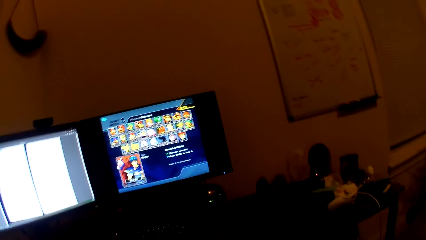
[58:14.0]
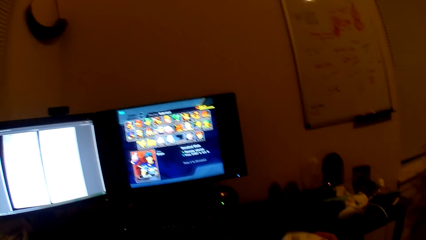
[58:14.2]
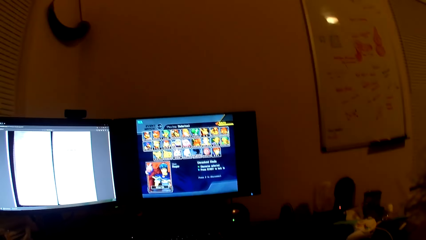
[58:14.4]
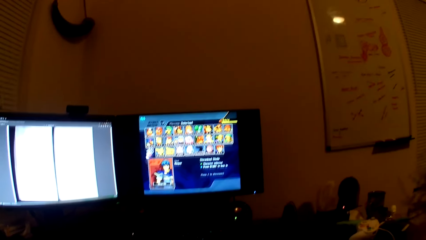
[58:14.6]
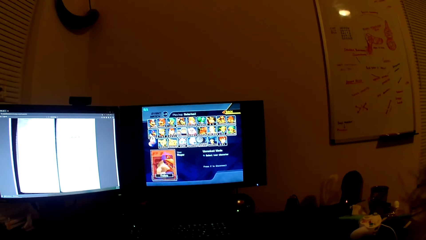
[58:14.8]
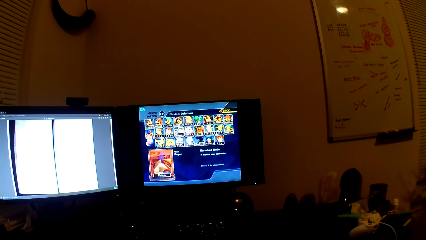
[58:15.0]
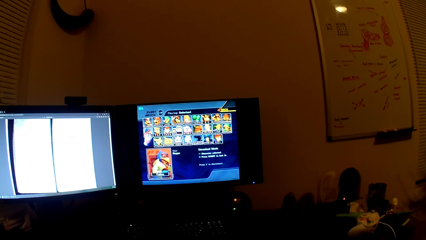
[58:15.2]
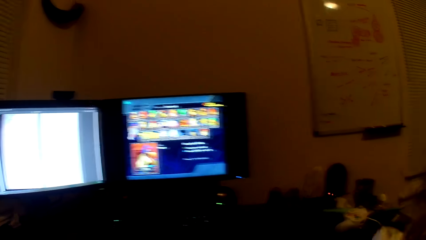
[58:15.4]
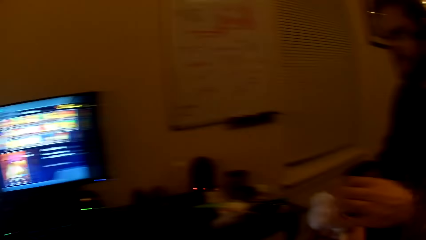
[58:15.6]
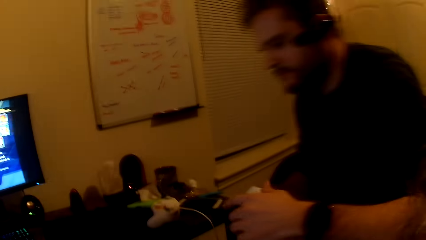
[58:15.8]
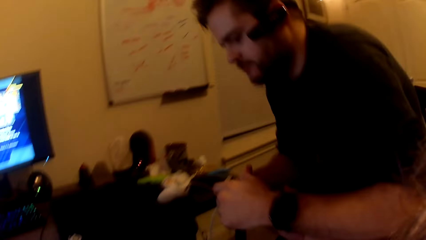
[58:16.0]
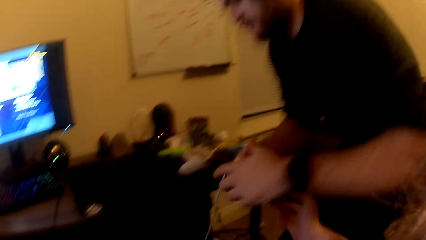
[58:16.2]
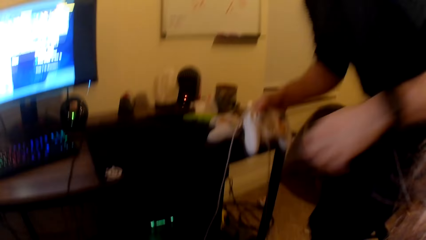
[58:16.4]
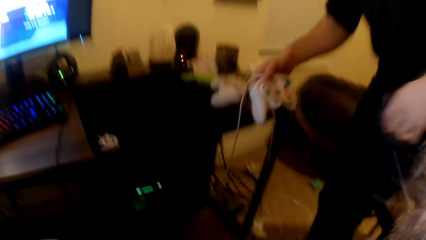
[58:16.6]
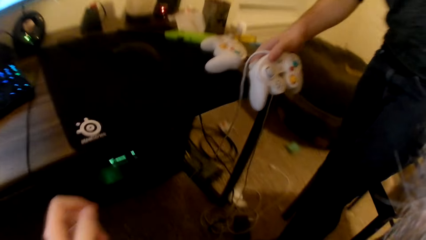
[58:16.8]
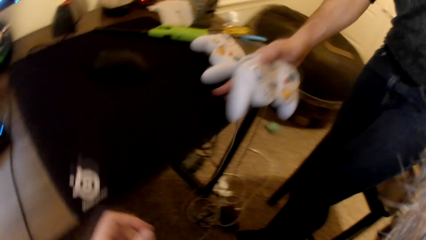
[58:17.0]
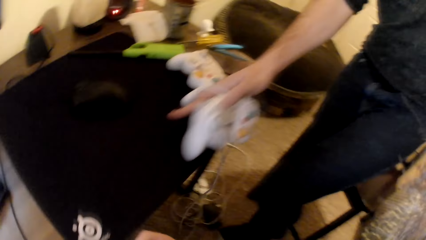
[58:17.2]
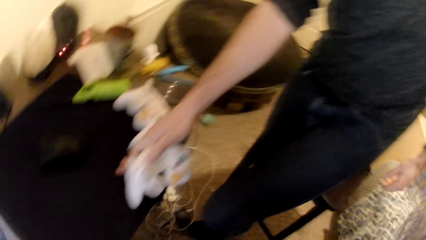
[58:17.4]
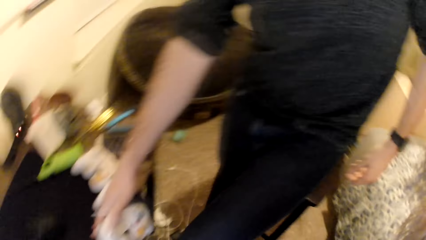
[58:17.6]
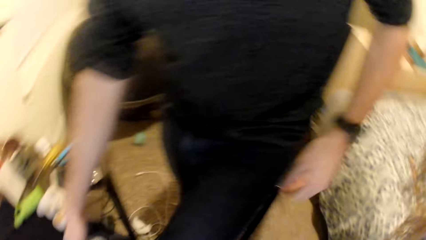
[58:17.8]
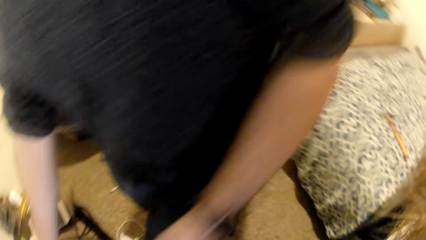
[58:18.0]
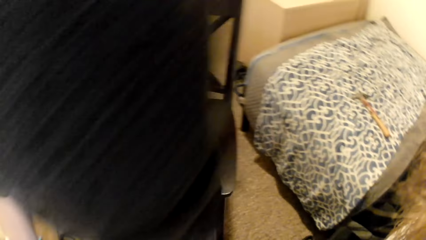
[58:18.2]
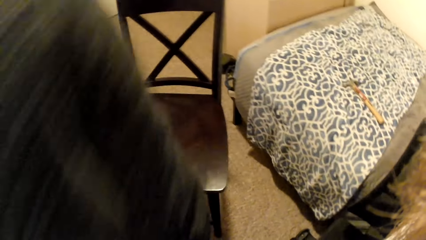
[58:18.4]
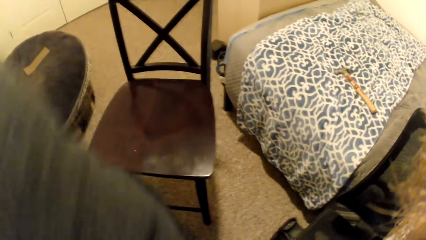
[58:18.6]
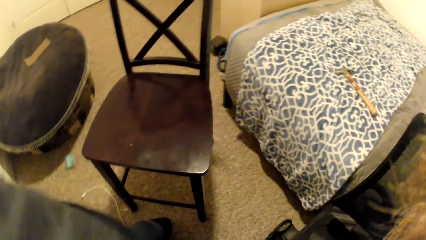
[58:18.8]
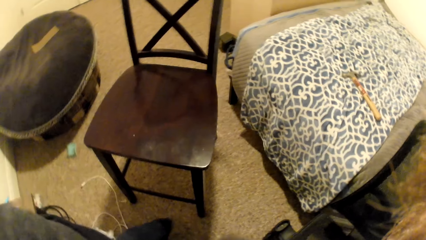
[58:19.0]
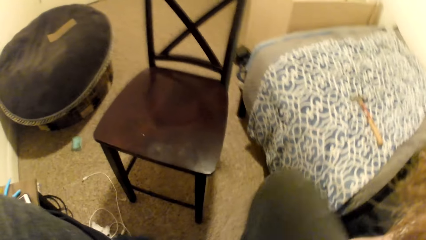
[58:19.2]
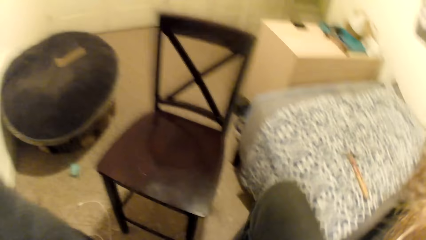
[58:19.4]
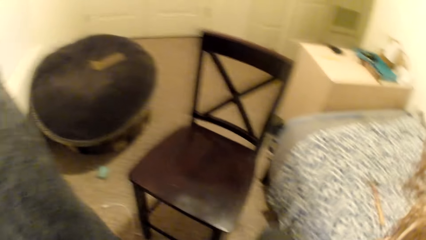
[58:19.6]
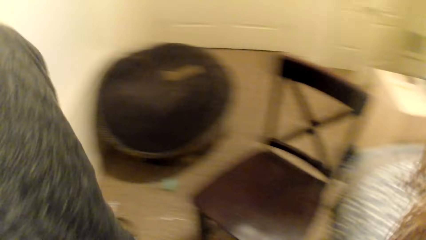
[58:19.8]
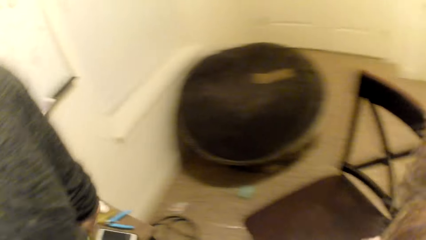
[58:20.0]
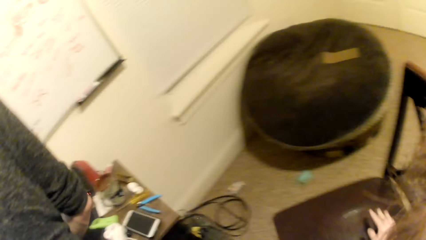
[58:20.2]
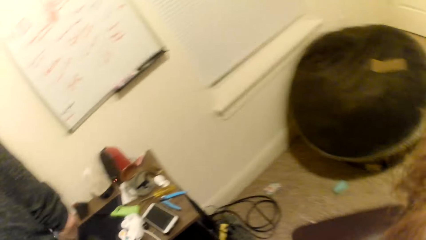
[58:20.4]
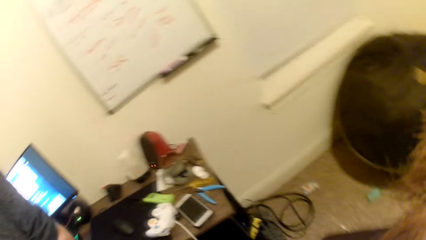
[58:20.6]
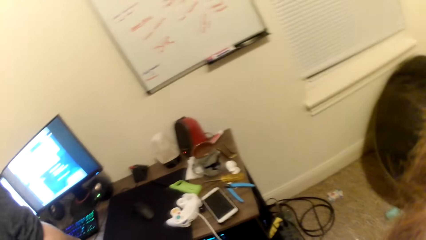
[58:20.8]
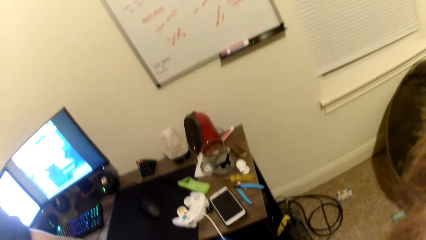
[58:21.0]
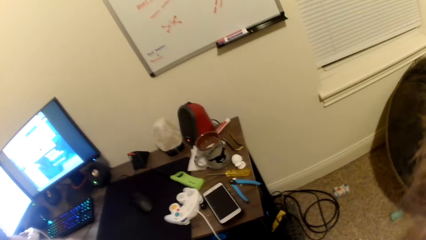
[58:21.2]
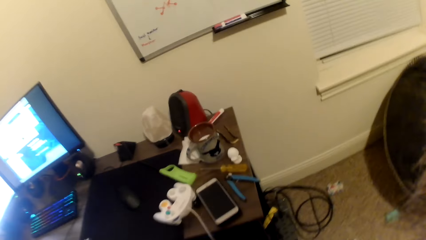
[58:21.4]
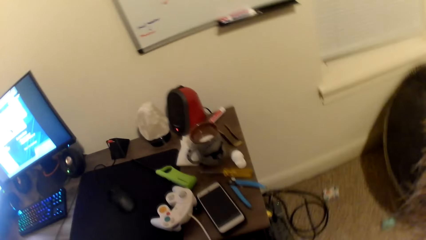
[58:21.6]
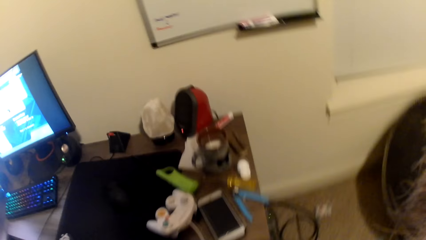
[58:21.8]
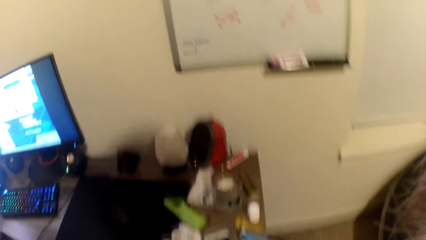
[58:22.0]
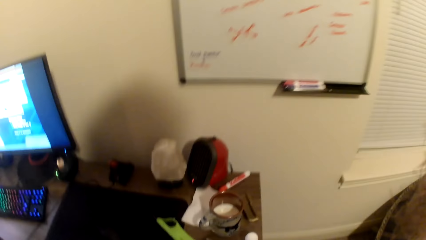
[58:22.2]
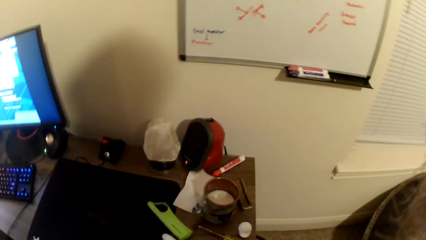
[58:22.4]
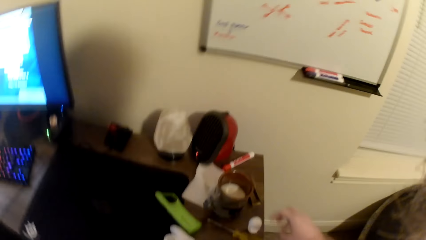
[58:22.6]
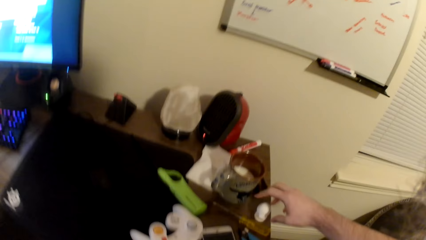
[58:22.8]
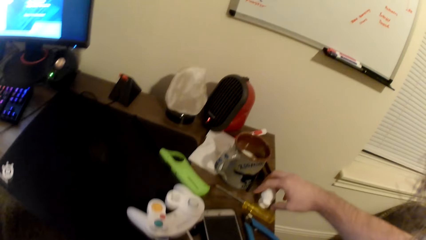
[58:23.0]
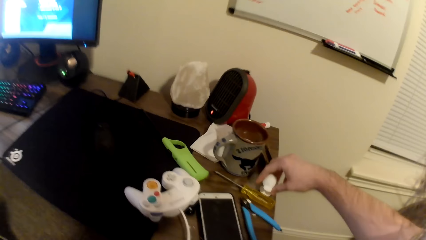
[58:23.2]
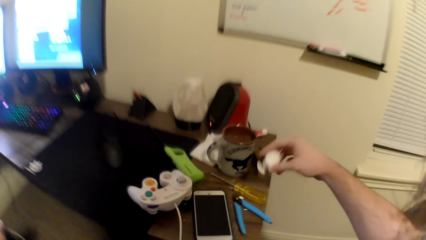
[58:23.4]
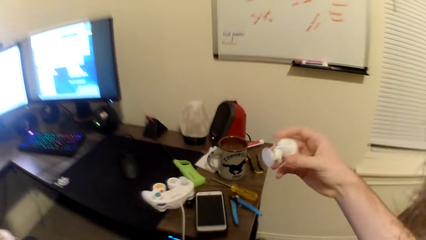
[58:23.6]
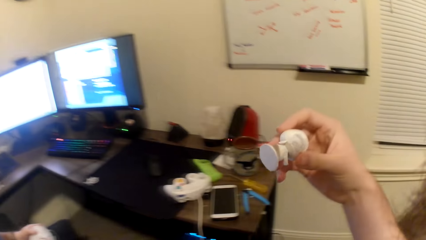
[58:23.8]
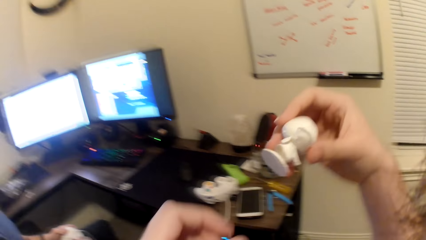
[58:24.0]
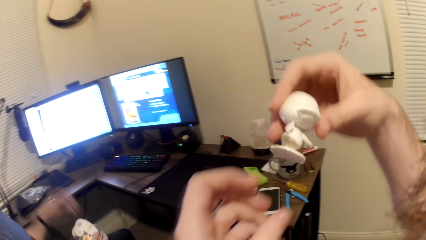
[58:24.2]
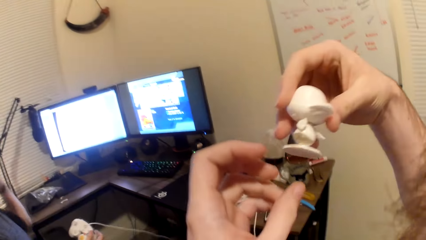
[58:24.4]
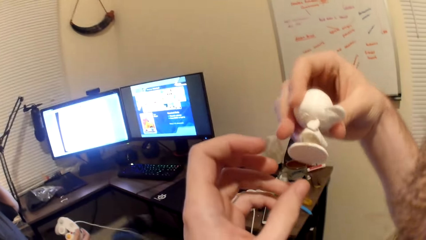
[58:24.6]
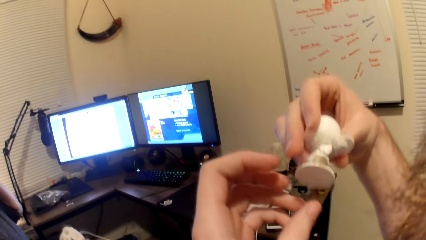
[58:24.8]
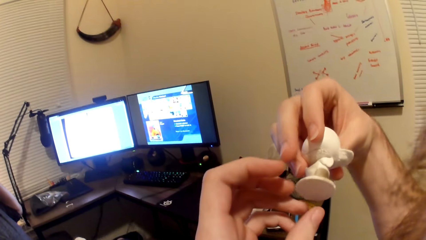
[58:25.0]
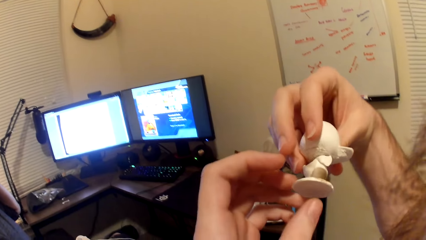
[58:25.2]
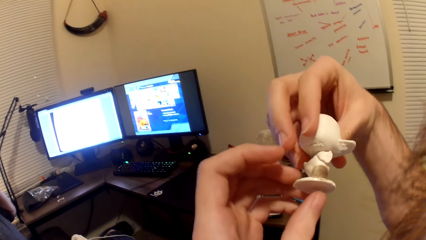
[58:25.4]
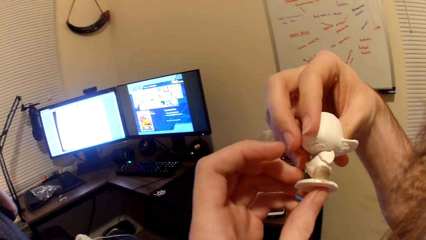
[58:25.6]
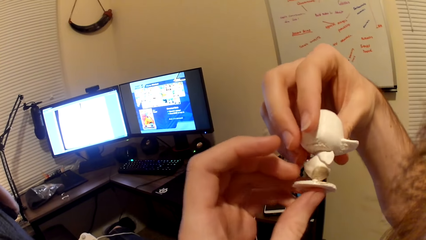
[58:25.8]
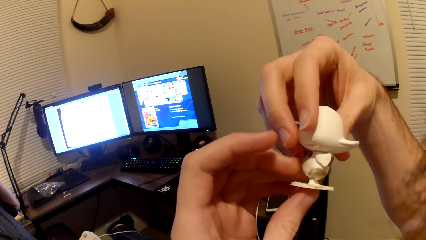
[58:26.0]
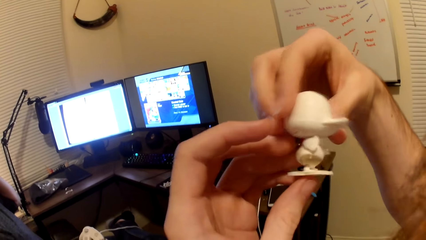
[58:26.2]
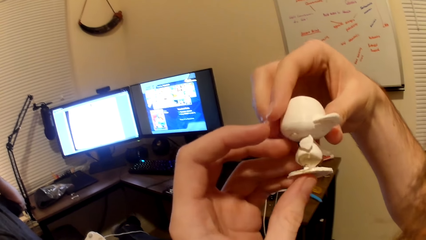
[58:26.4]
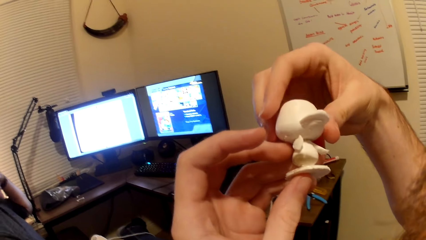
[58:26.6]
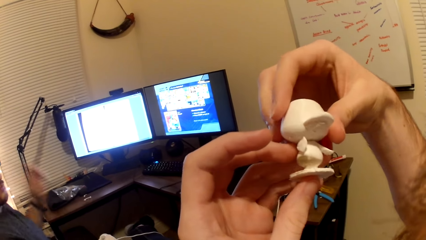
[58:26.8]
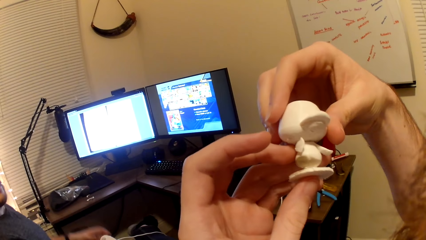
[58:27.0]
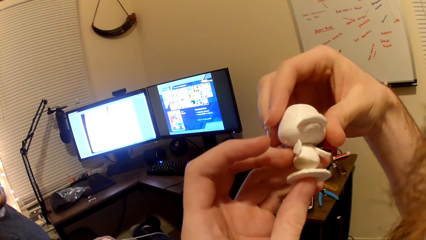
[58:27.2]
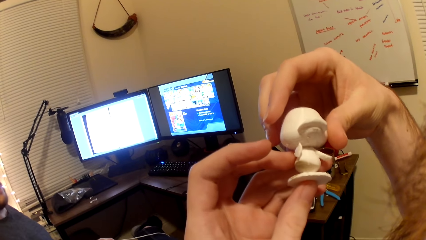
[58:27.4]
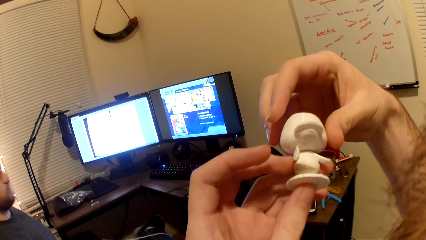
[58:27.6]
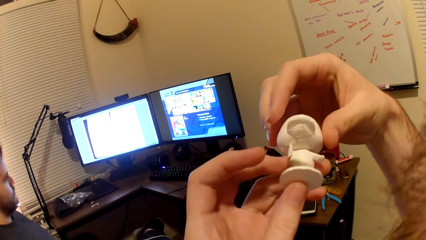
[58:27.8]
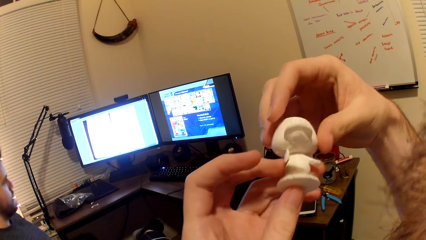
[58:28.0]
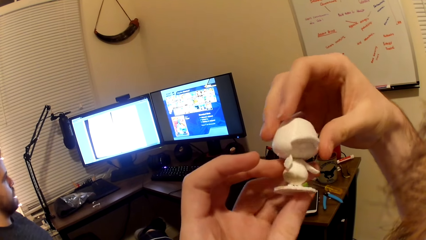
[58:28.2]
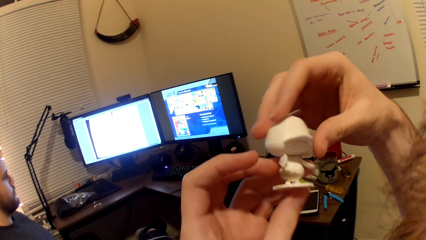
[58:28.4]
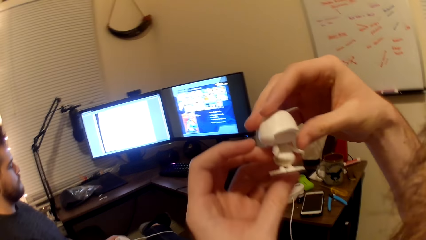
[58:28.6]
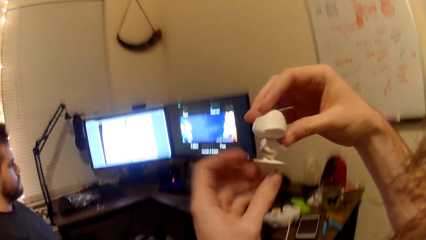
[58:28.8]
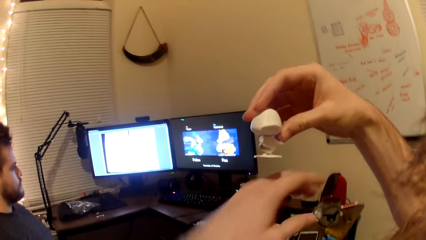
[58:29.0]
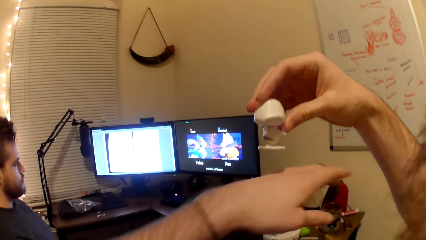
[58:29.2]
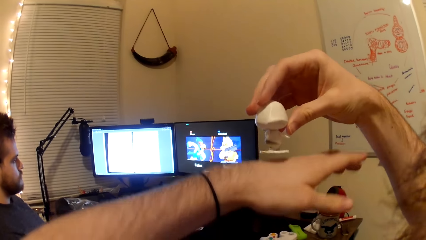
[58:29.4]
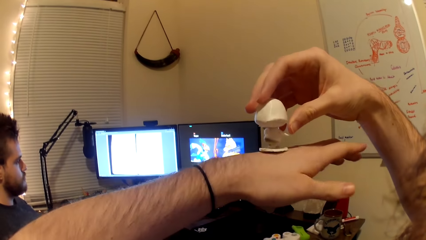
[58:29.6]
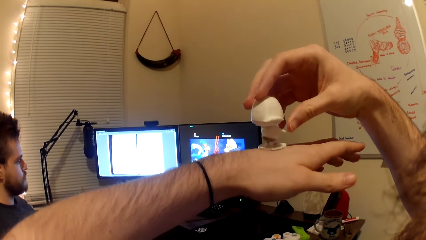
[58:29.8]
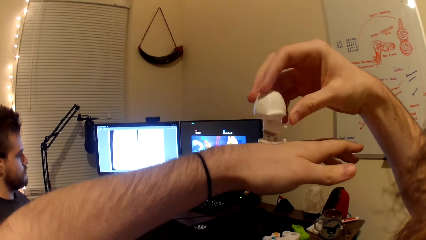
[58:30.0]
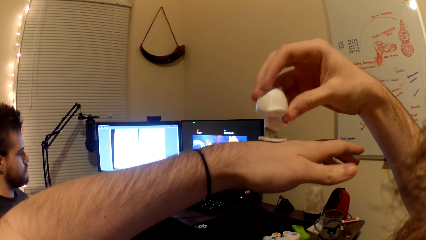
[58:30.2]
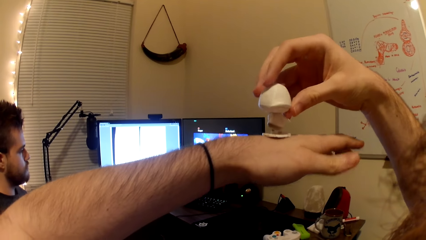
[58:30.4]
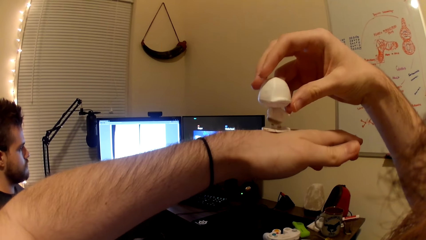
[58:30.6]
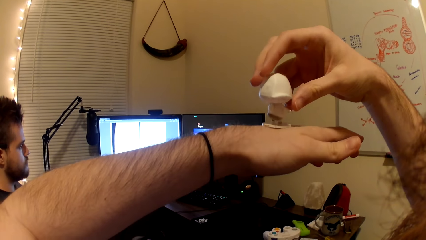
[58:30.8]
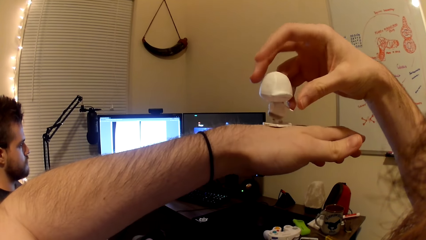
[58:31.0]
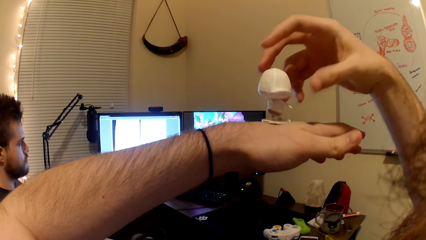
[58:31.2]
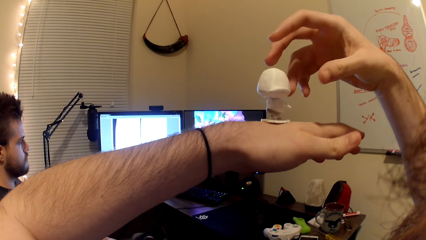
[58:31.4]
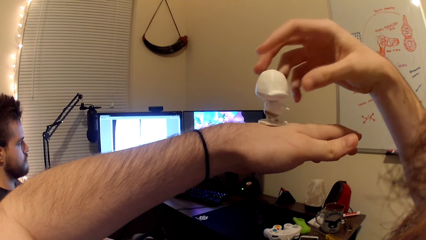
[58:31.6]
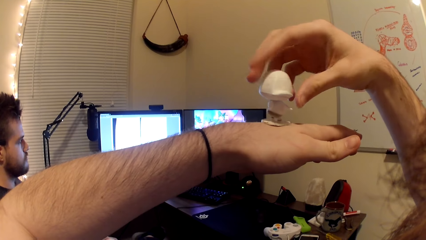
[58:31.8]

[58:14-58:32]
A man touches the game pad with his left hand. The man stands up from a chair and places his right hand on a table. The man moves away from the chair. The camera wearer looks around. He moves towards the chair. He picks up a white toy from the table with his right hand. He sits on the chair. The man removes his left hand from the game pad. The camera wearer examines the toy. The man touches his face with his left hand. The man drops his left hand from his face. The camera wearer puts the white toy into his left hand. The man plays the video game. The camera wearer removes the white toy from his left hand with his right hand. He places the white toy on his left hand with his right hand.
